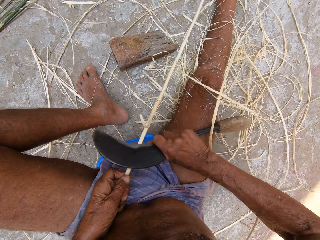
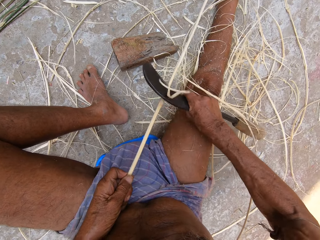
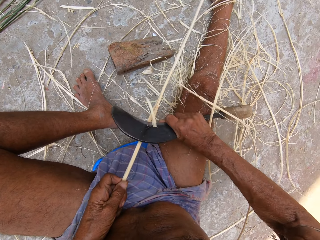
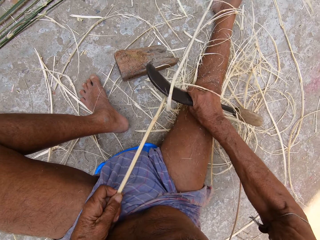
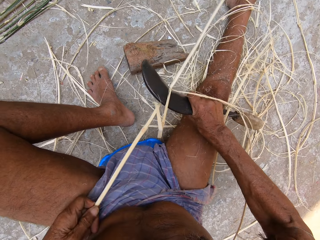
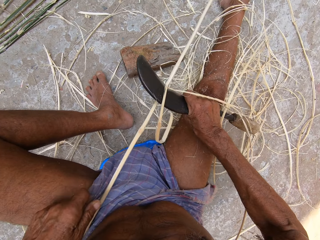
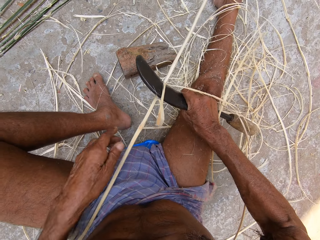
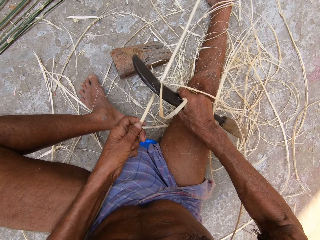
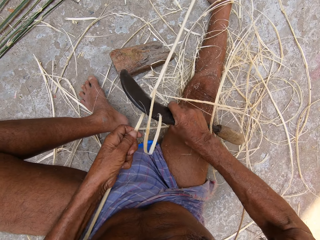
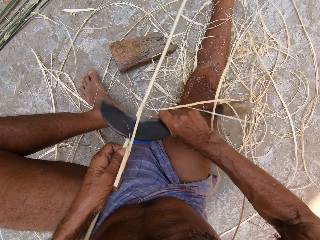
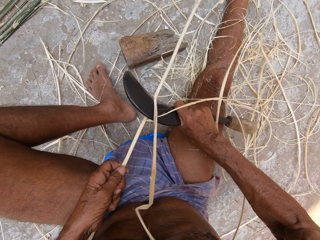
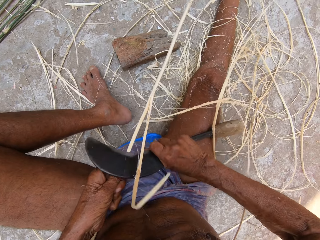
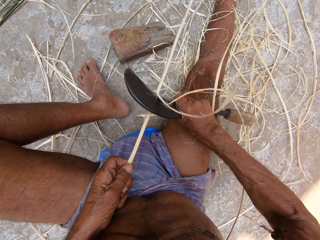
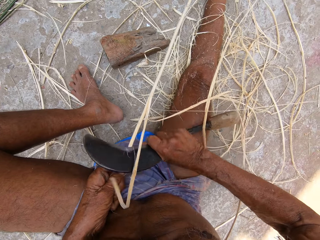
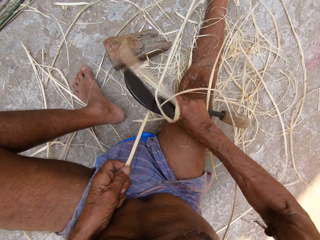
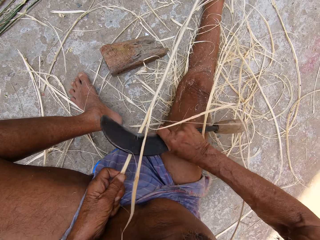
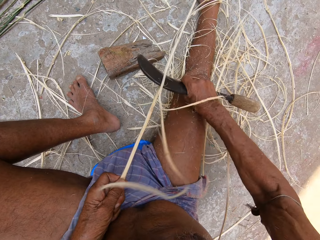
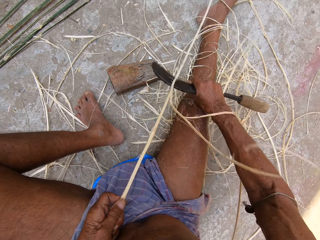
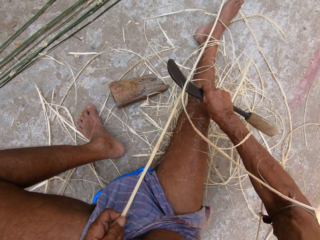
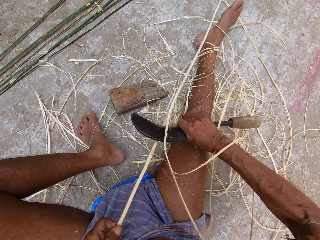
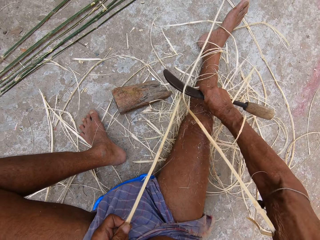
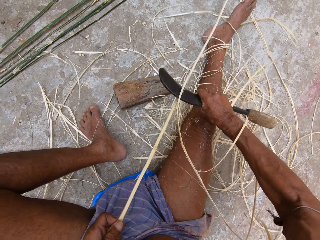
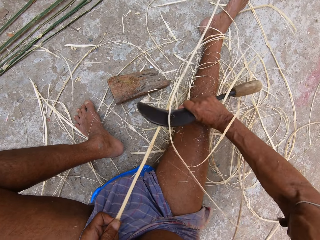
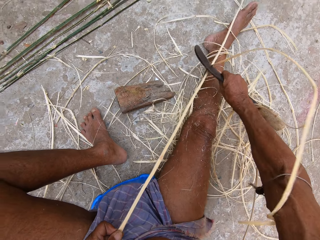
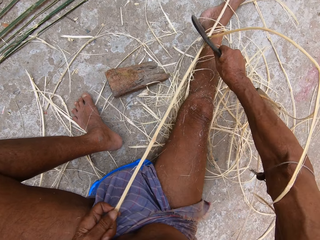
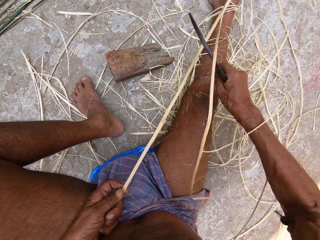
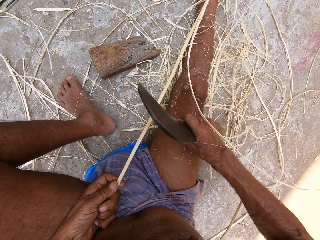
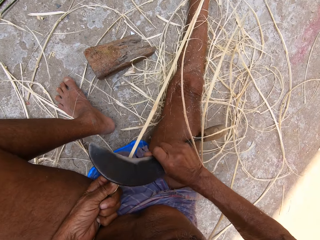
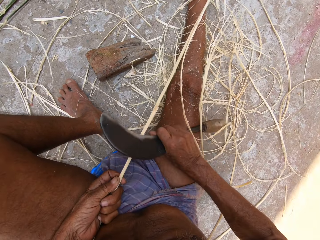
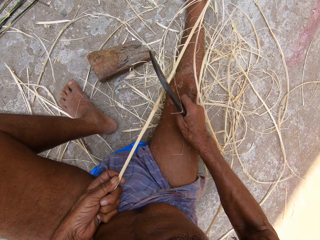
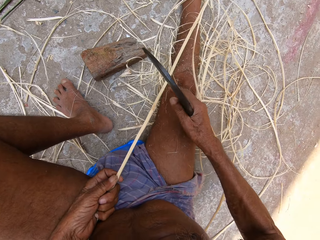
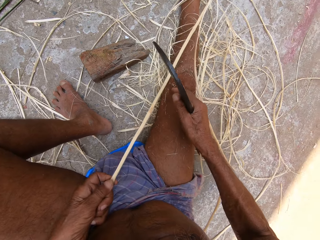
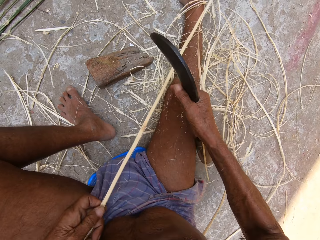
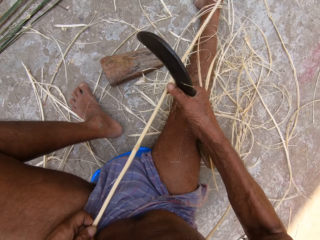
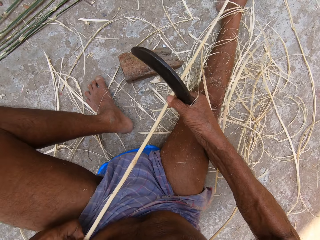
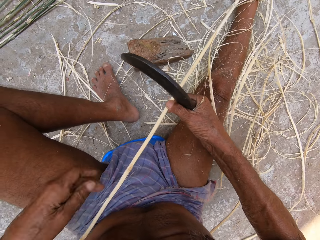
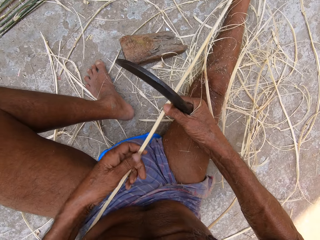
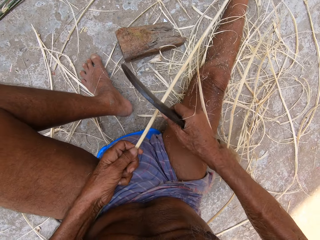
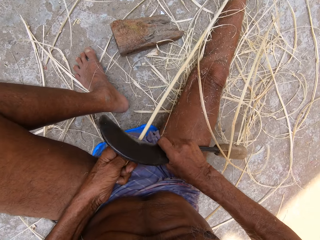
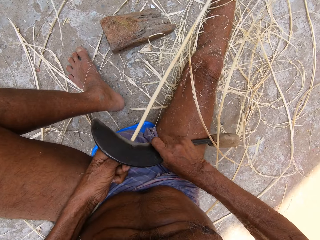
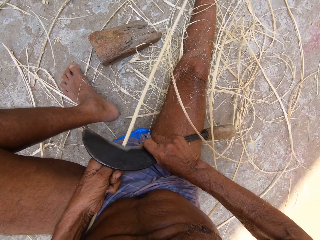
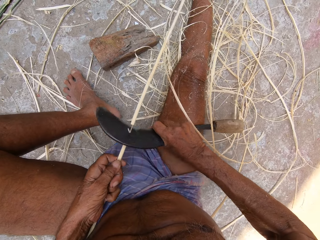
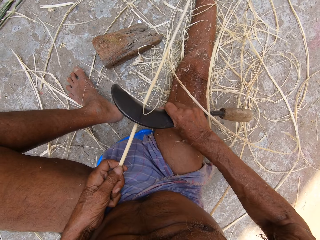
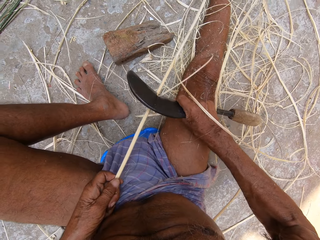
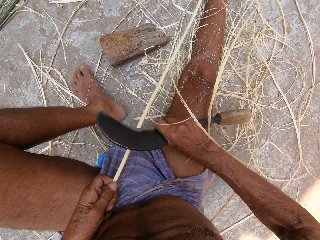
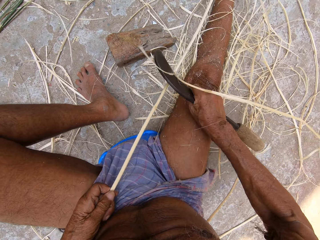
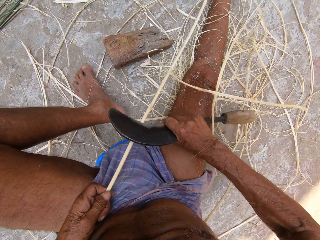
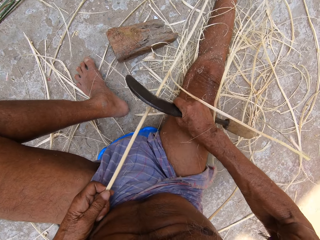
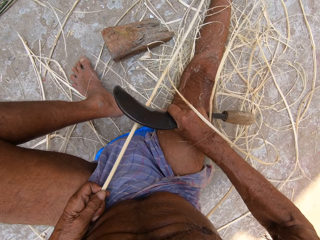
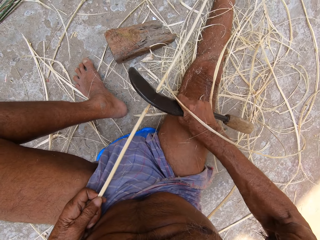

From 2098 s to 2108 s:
The camera wearer holds the bamboo stick with his left hand. He holds the bamboo stick with his right hand. He holds the bamboo stick with his left hand. He peels the bamboo stick with the sickle in his right hand.

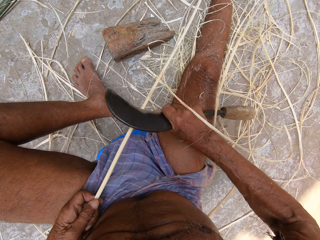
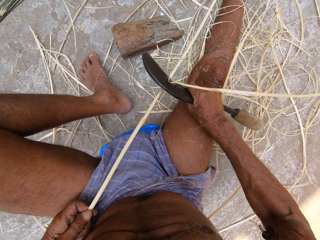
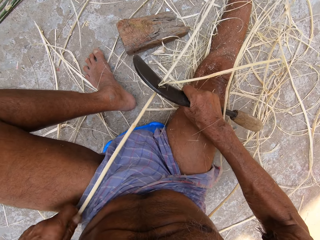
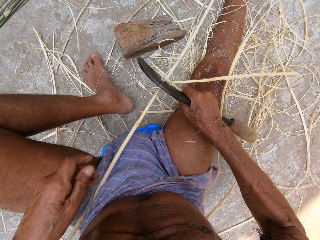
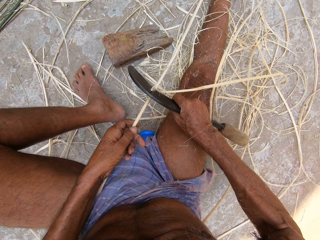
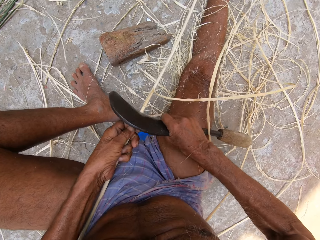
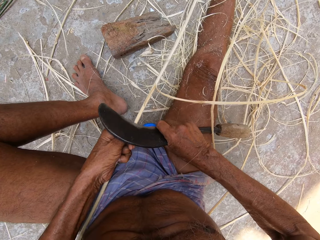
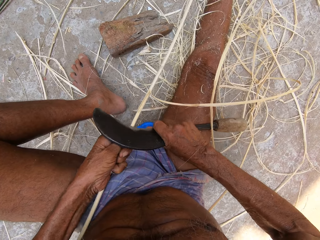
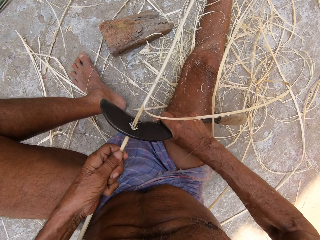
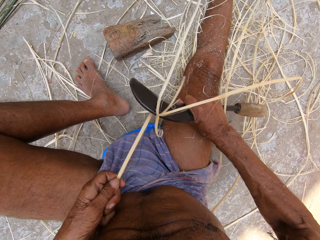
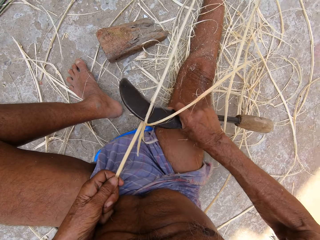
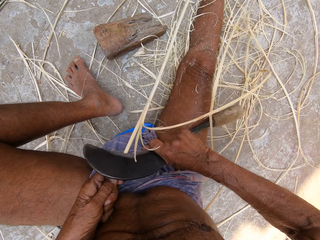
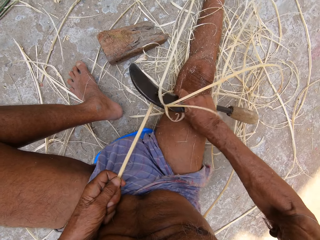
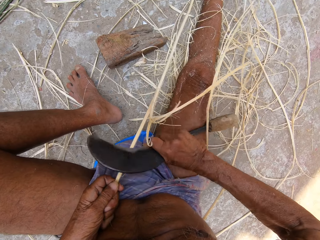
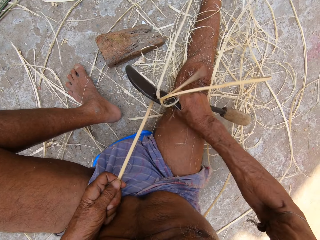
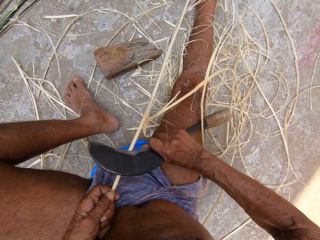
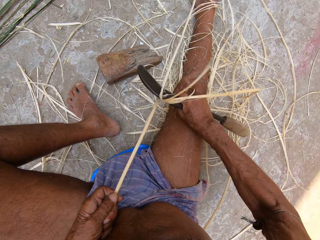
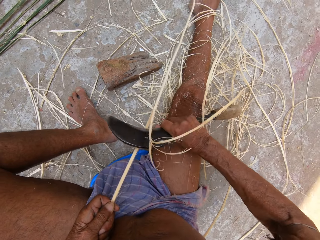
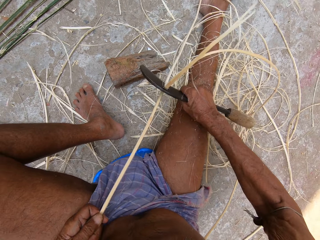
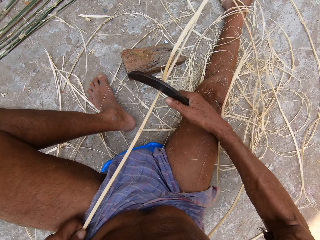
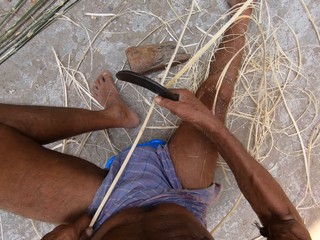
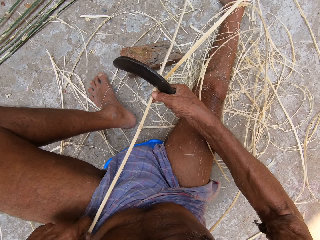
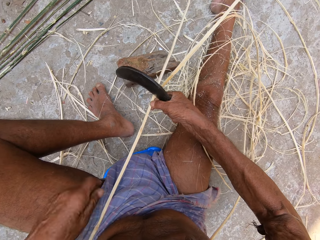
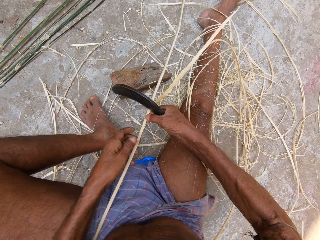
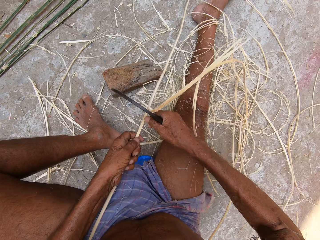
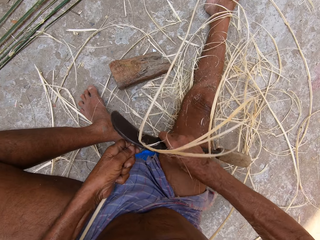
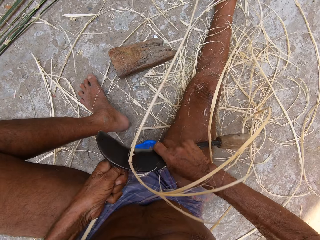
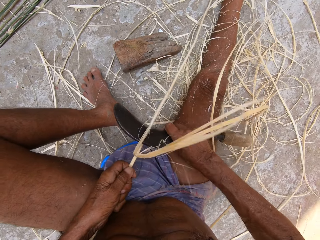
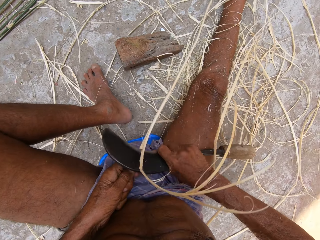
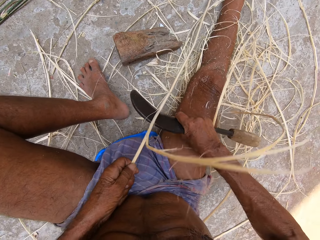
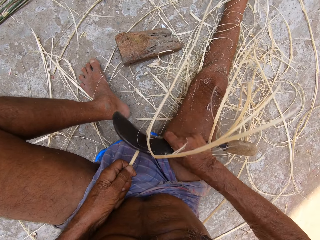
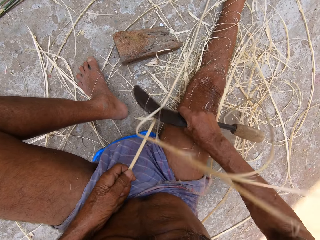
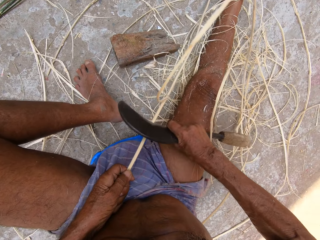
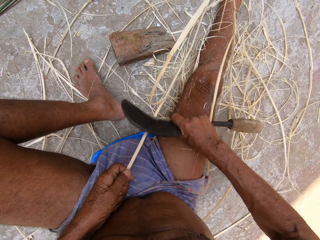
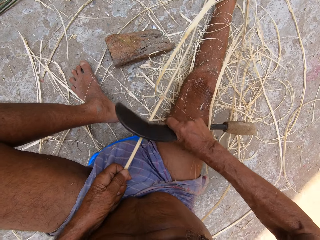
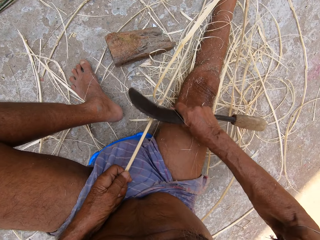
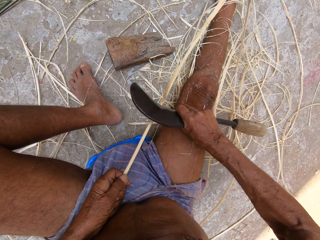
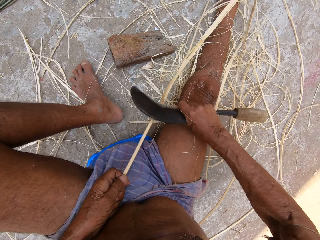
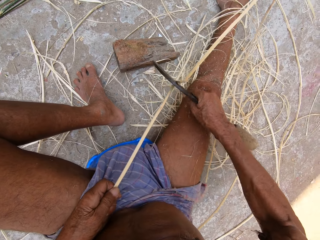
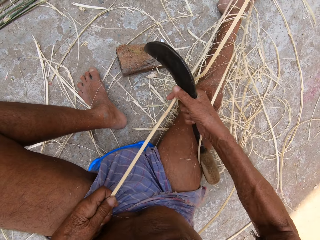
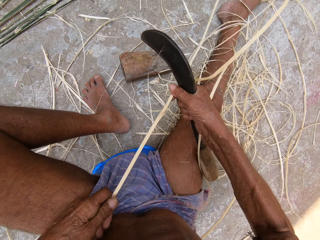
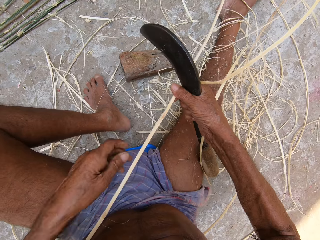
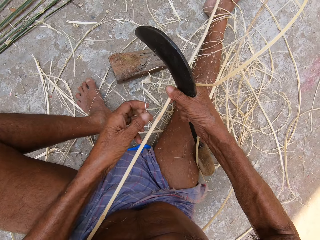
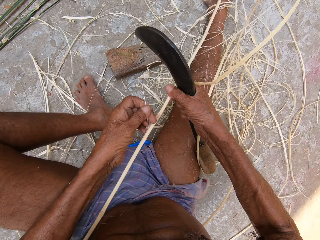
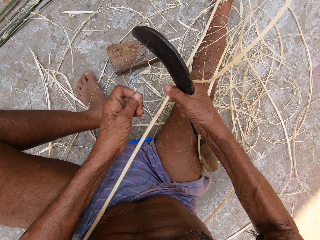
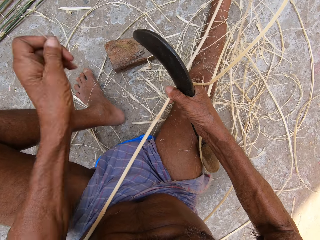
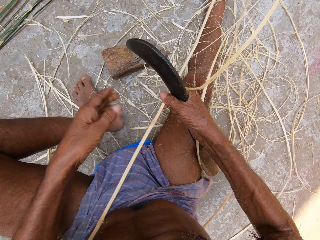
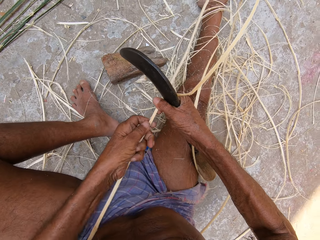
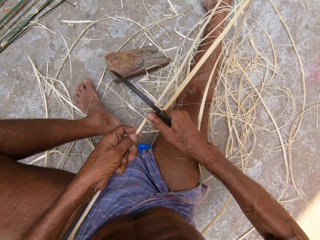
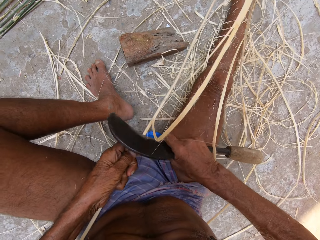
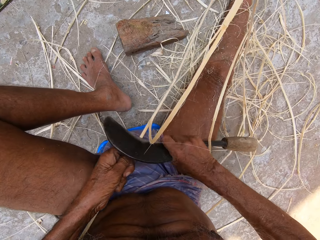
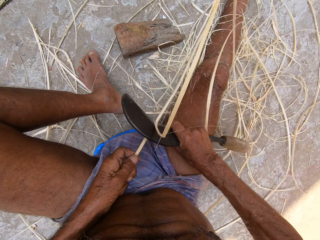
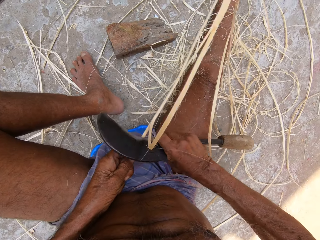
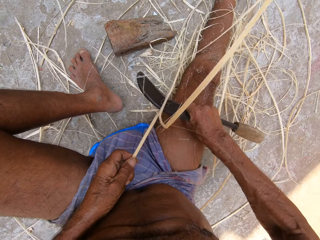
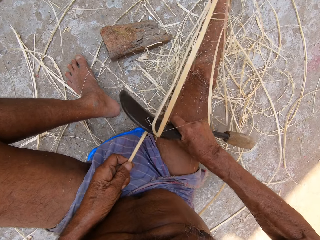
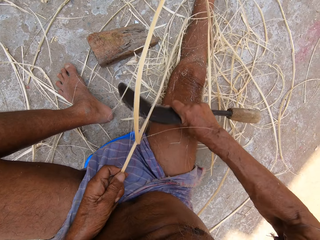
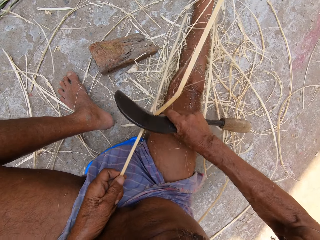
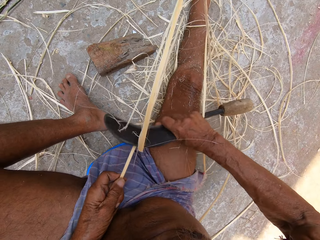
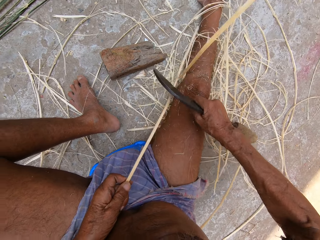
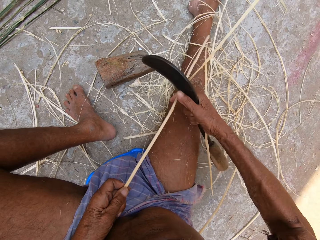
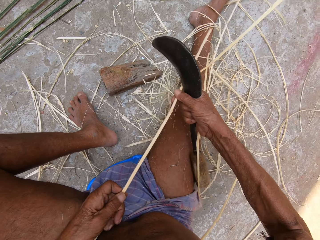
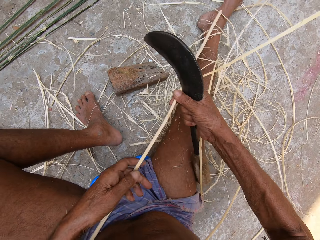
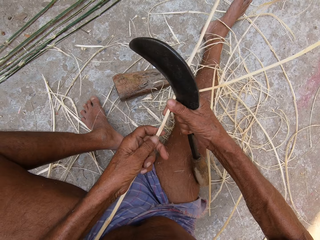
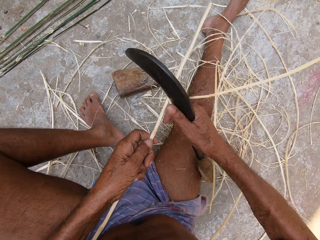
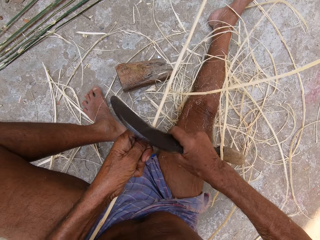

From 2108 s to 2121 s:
The camera wearer holds the bamboo stick with his left hand. He holds the bamboo stick with his right hand. He holds the bamboo stick with his left hand. He peels the bamboo stick with the sickle in his right hand. He holds the bamboo stick with his right hand. He removes wood fiber from the bamboo stick with his left hand. He holds the bamboo stick with his left hand. He peels the bamboo stick with the sickle in his right hand. He holds the bamboo stick with his right hand. He holds the bamboo stick with his left hand.
